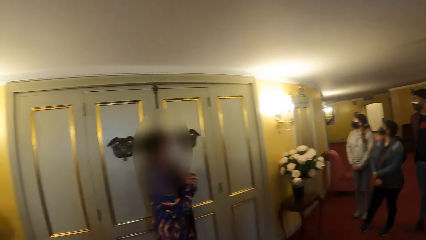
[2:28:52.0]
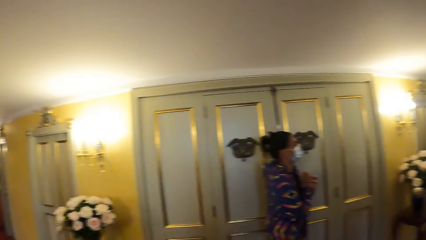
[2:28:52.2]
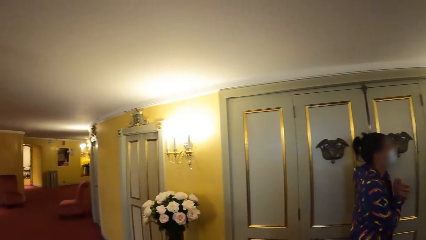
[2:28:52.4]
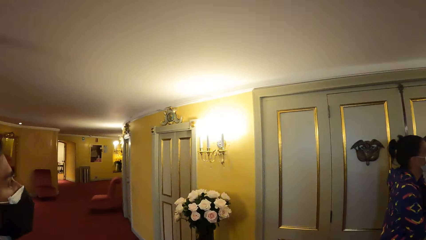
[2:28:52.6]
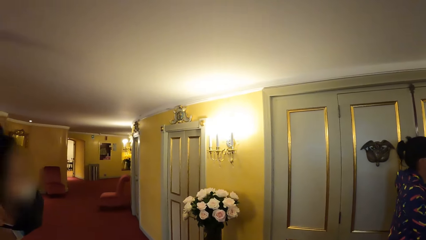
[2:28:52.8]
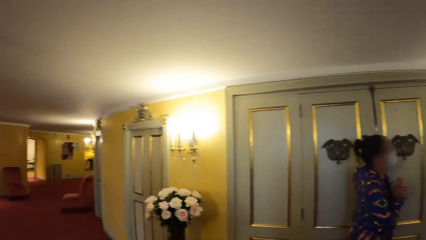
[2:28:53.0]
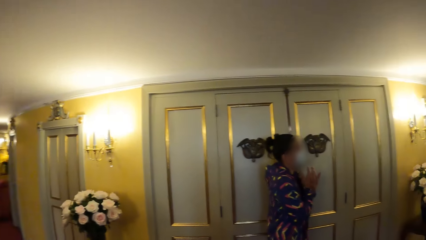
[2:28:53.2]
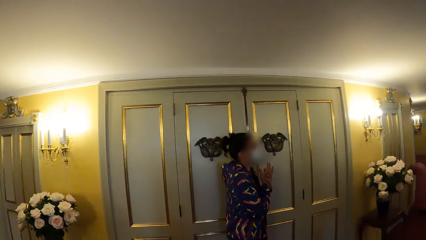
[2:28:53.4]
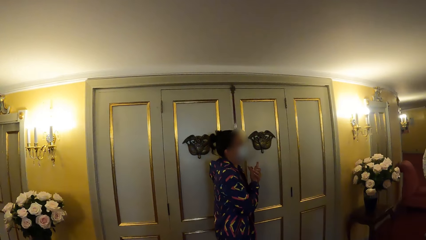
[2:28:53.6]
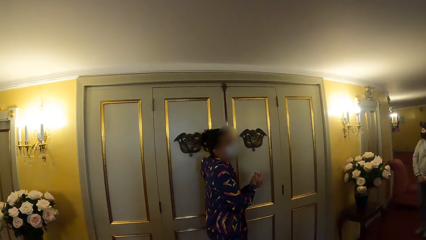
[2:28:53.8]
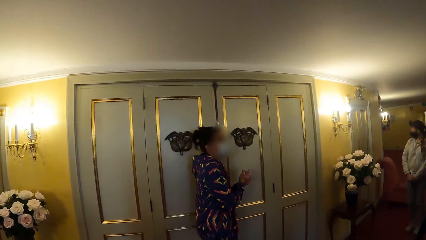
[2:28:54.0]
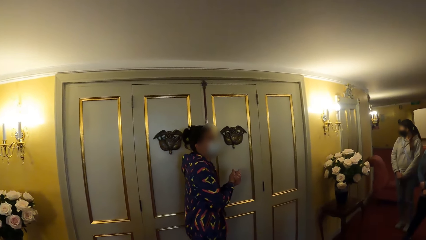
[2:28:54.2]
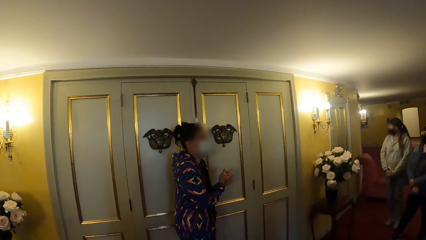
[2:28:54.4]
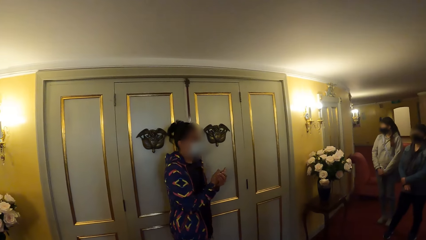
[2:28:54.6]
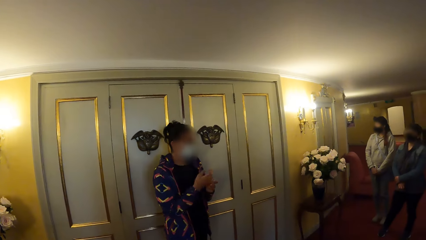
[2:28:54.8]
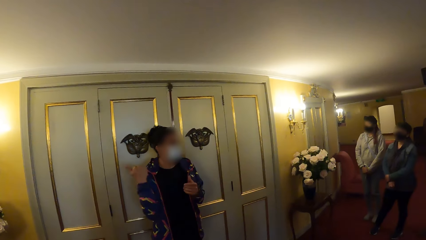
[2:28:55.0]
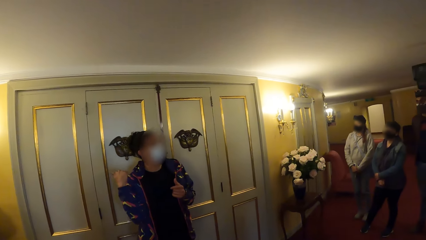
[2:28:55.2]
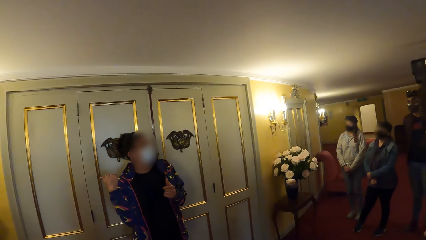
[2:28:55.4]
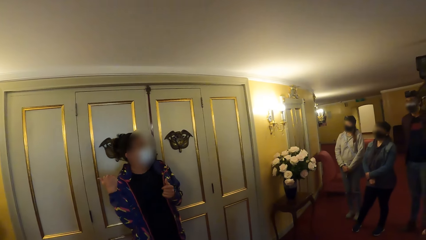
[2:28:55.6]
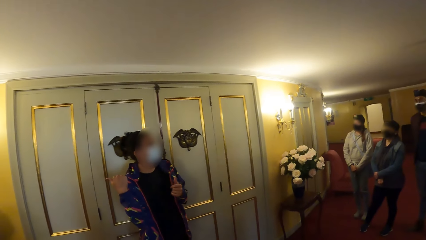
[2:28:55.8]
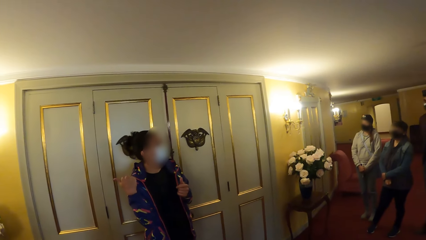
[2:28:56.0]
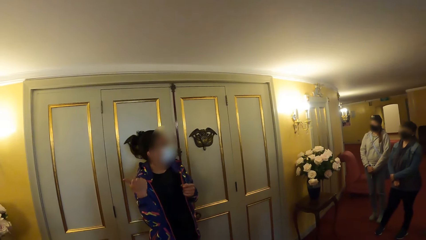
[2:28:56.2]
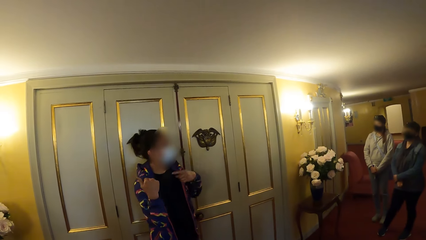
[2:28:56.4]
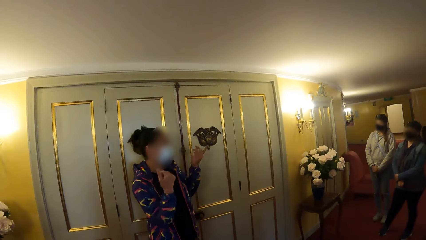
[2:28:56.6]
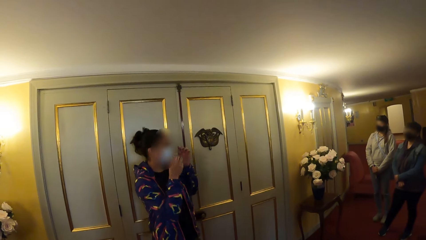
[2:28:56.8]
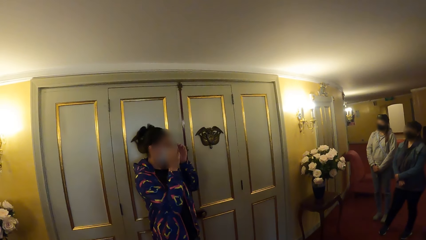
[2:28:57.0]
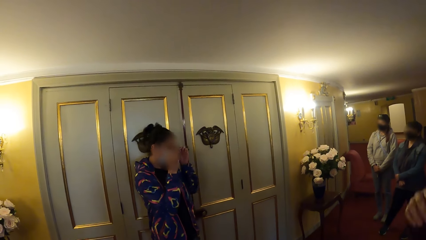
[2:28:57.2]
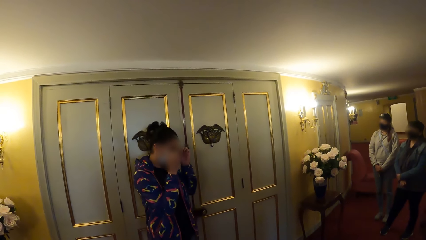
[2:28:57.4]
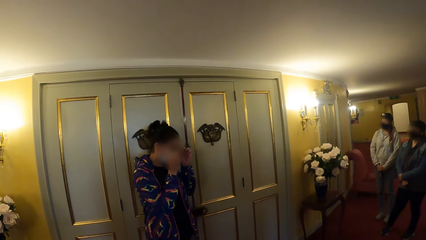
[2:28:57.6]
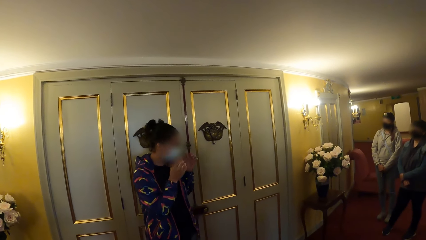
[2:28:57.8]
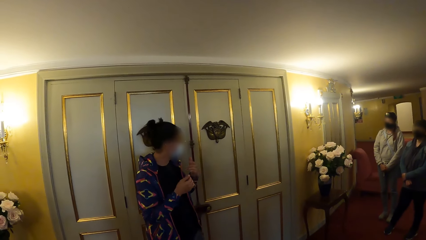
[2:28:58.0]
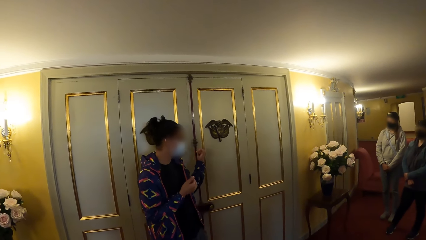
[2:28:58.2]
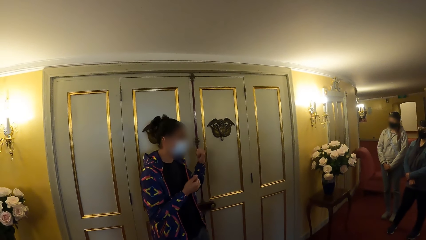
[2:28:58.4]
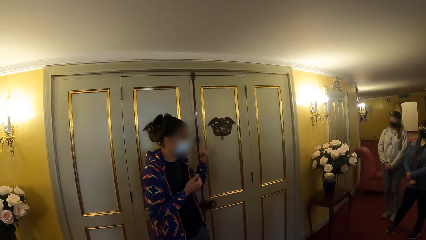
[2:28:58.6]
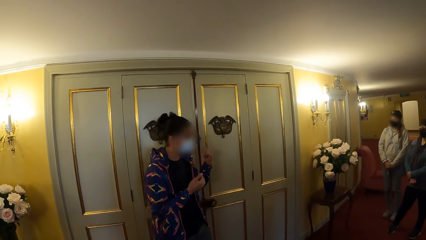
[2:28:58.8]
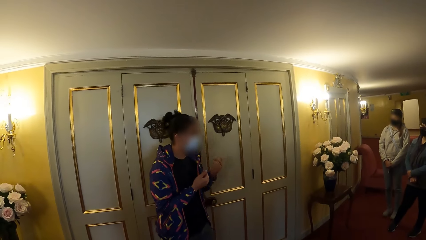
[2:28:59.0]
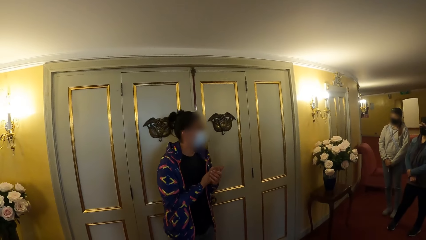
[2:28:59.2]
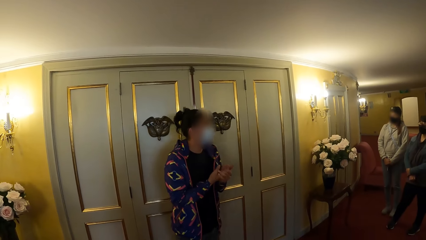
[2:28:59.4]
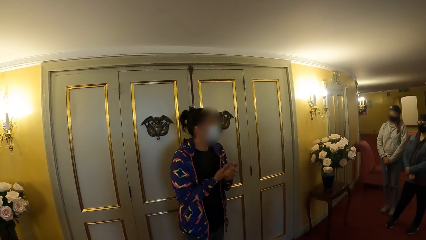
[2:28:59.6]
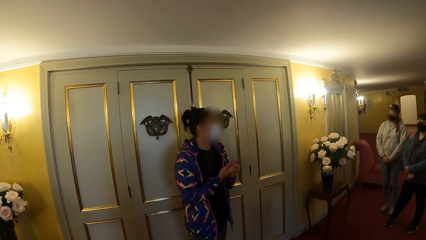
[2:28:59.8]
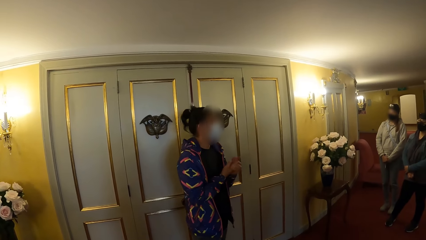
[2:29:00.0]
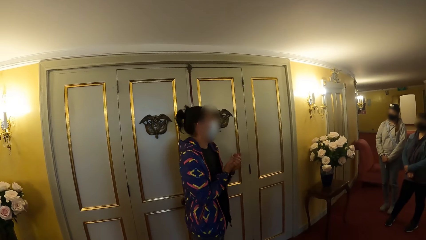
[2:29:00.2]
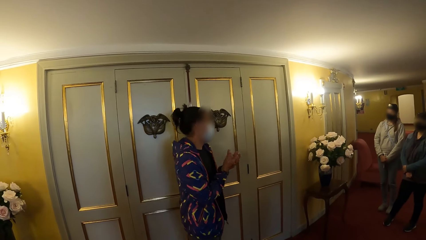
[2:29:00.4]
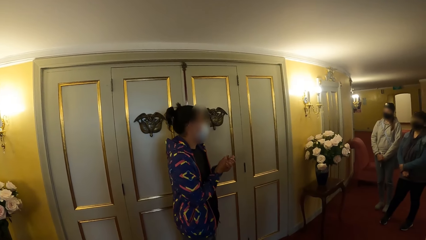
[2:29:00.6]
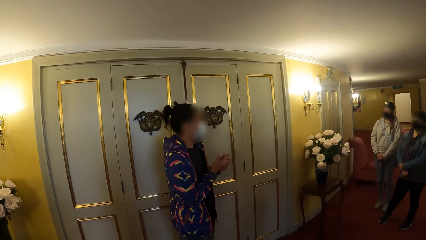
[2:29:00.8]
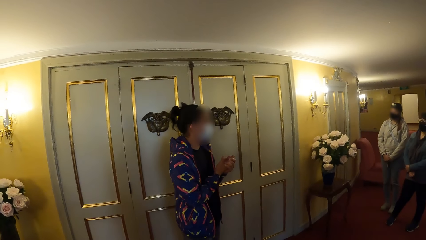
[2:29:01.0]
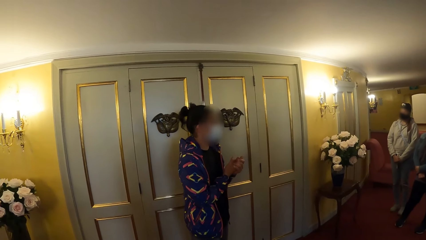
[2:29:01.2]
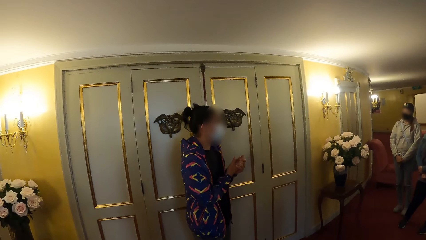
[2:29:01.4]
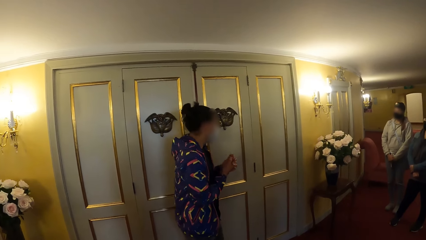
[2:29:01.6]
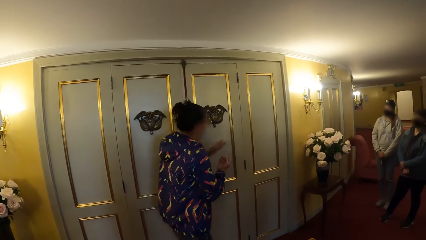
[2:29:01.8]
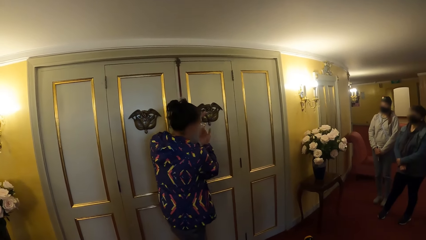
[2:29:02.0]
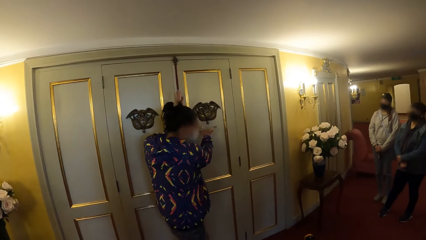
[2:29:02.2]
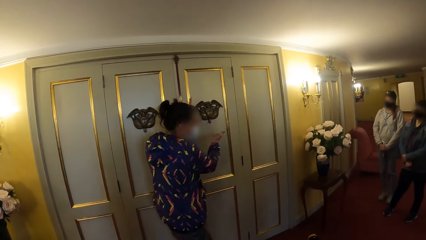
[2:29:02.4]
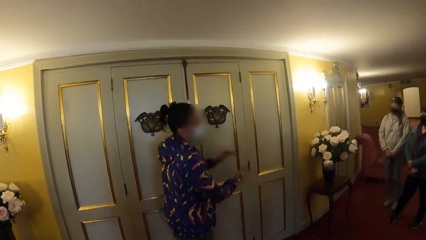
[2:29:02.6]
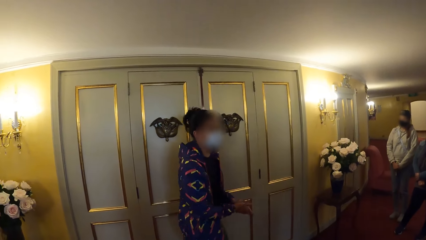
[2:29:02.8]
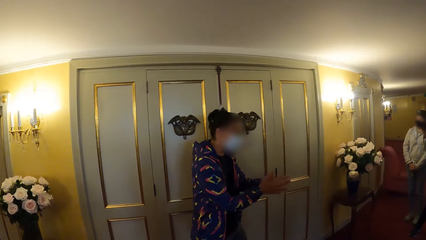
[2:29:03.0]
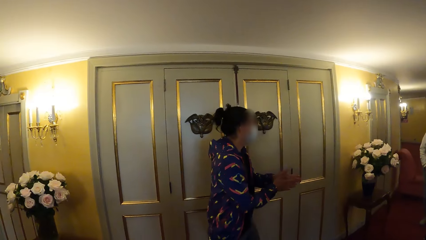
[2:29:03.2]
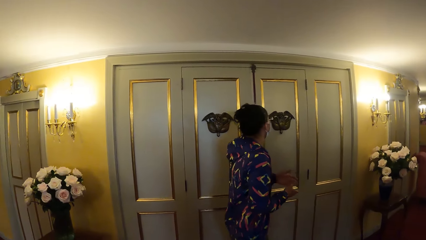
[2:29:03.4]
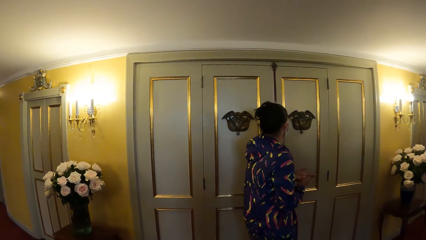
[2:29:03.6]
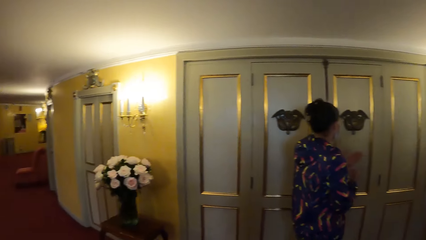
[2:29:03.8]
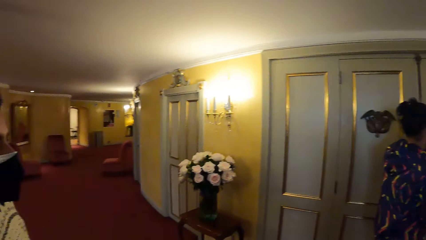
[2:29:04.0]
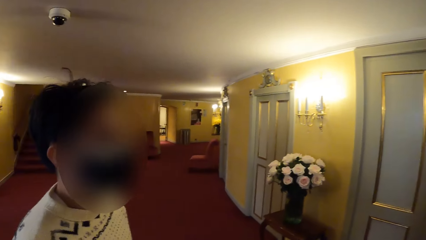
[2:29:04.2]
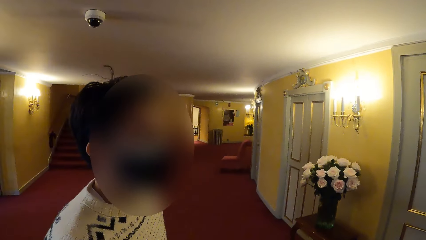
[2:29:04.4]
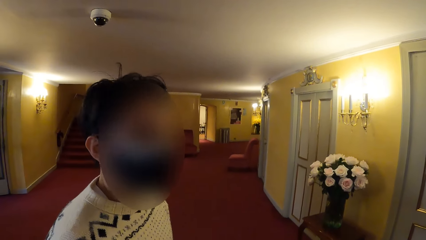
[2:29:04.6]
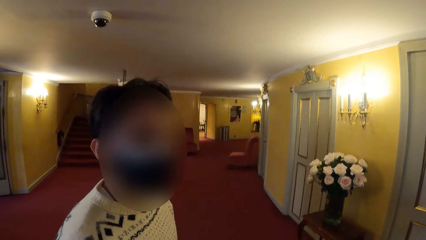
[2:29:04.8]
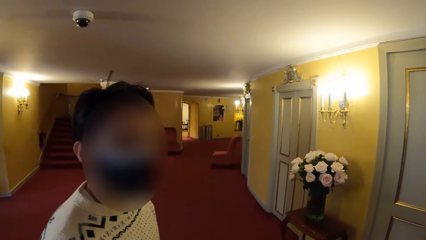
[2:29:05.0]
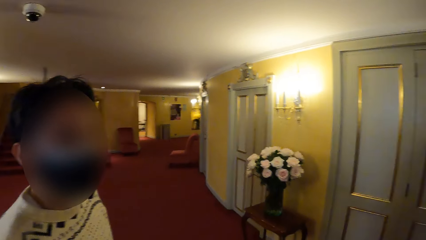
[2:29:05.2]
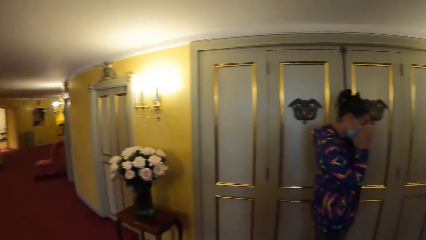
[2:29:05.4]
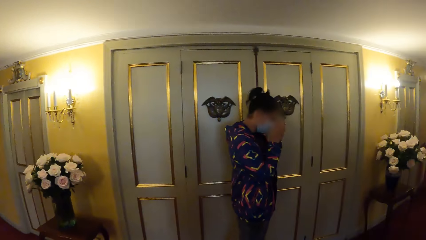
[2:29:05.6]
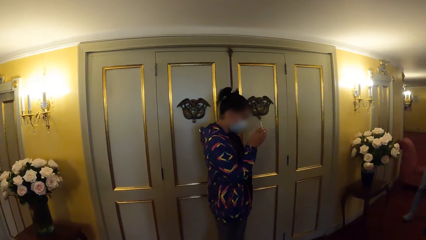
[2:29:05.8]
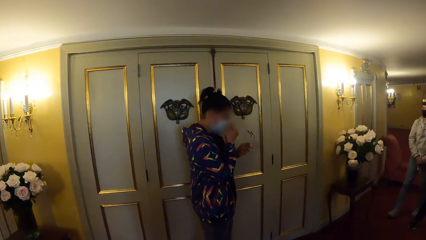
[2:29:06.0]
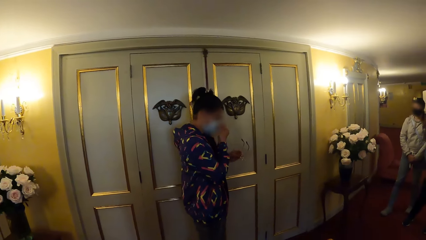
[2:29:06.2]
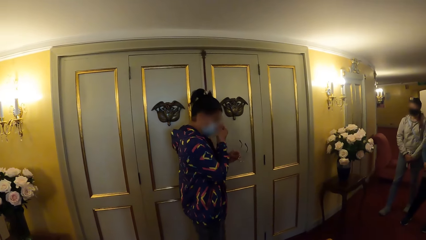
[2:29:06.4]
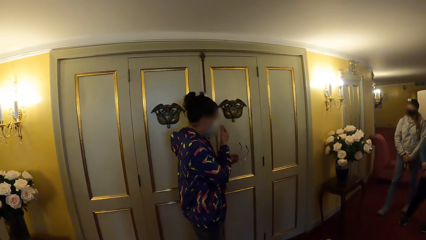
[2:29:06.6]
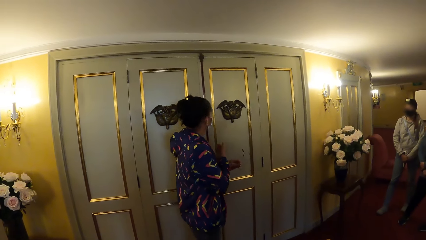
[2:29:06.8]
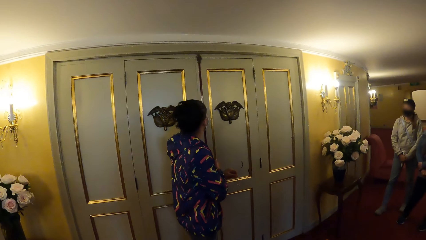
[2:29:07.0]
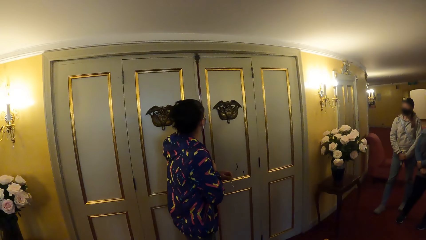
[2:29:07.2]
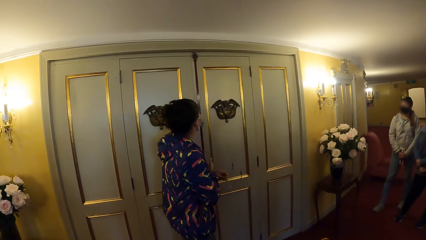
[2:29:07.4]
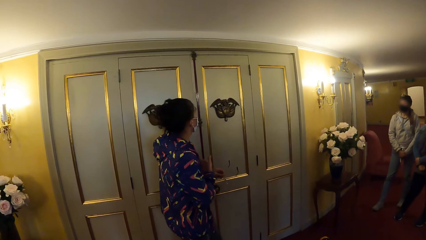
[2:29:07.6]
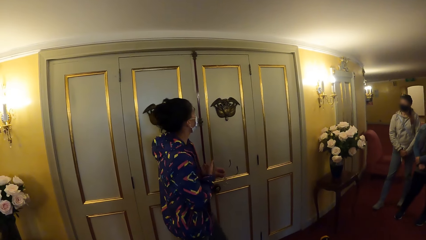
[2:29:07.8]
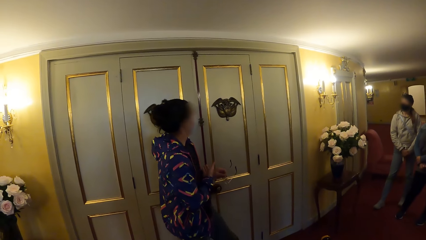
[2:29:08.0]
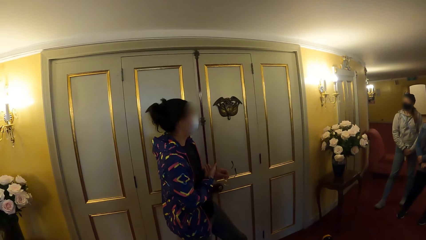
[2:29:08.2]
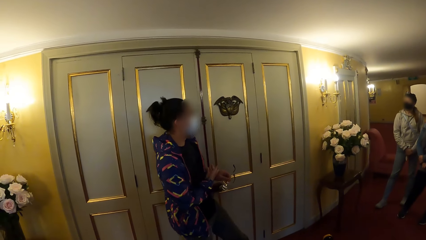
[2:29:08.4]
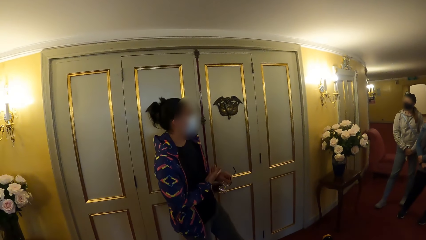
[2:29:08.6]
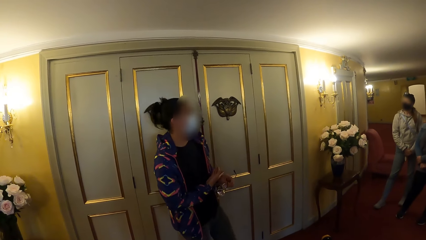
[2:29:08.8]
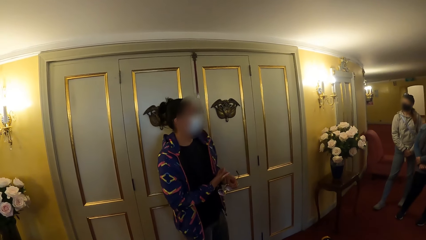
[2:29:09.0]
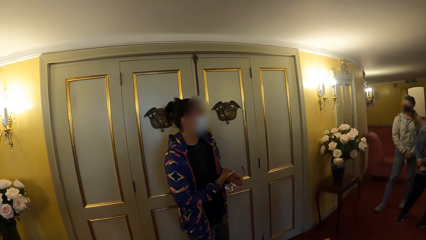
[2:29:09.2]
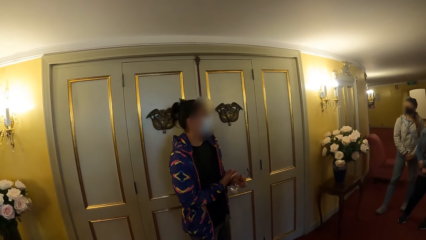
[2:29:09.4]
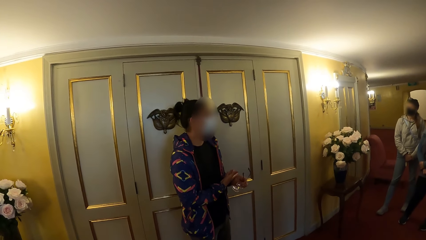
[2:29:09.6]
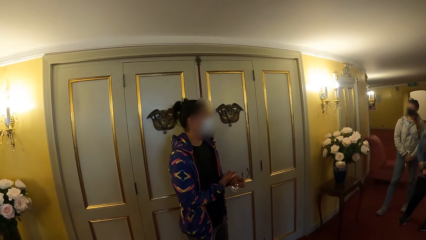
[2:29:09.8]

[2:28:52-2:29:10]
The woman adjusts her eyeglasses with her hands. The woman removes her hands from the eyeglasses. The woman converses with the camera wearer and the group of people. The woman removes her eyeglasses from her face with her left hand. The woman scratches her eyes with her right hand. The woman converses with the camera wearer and the group of people.
